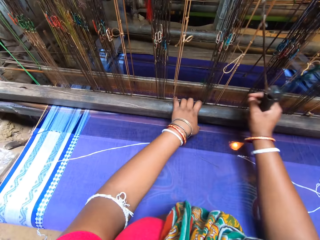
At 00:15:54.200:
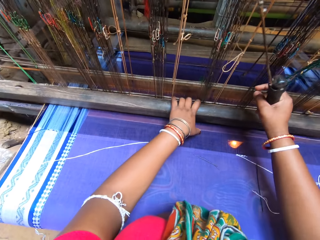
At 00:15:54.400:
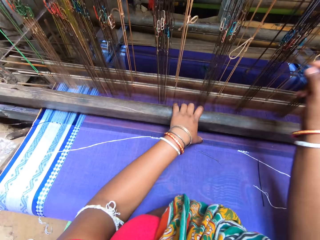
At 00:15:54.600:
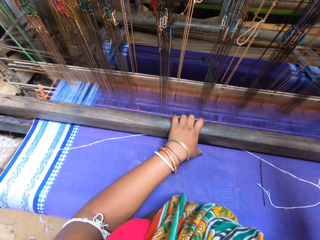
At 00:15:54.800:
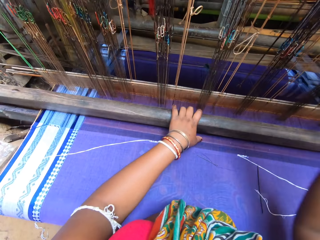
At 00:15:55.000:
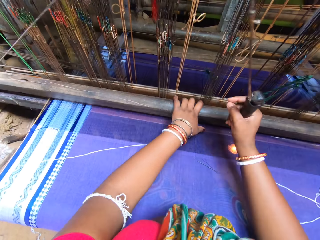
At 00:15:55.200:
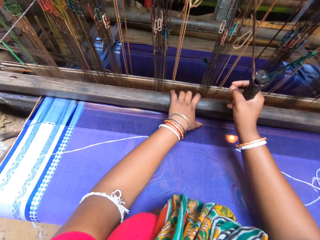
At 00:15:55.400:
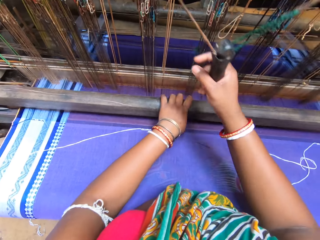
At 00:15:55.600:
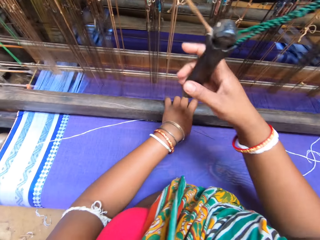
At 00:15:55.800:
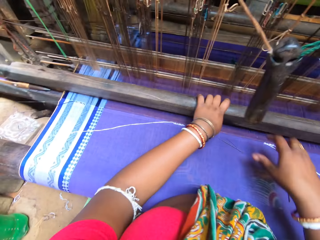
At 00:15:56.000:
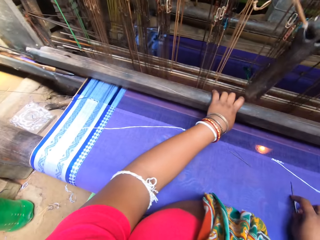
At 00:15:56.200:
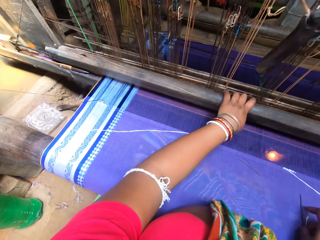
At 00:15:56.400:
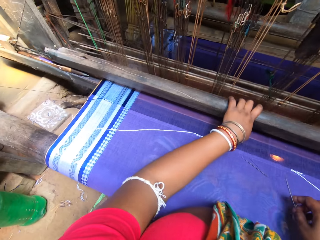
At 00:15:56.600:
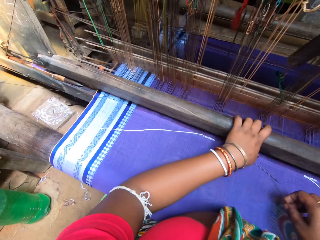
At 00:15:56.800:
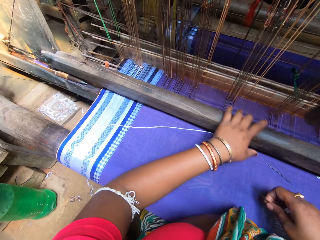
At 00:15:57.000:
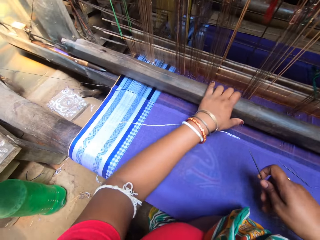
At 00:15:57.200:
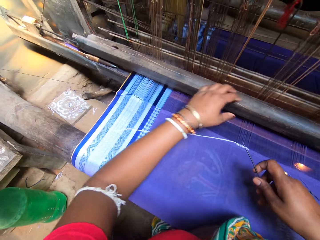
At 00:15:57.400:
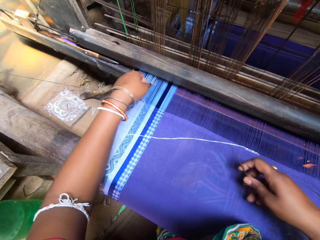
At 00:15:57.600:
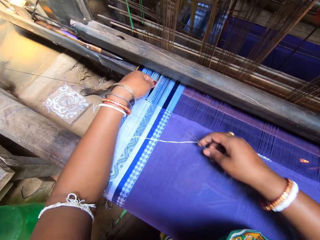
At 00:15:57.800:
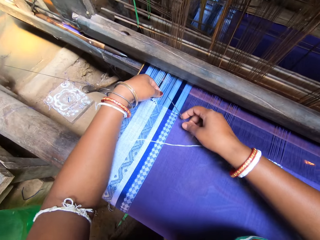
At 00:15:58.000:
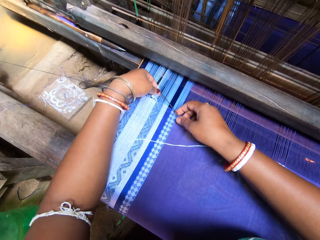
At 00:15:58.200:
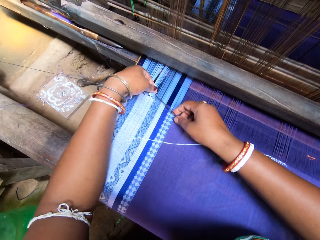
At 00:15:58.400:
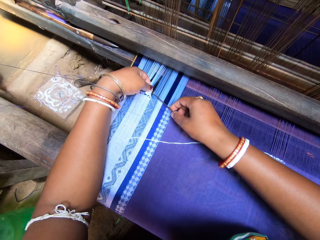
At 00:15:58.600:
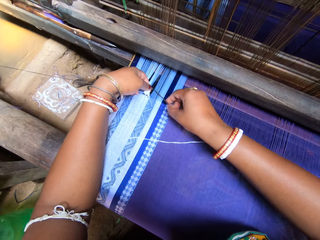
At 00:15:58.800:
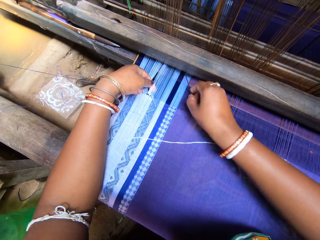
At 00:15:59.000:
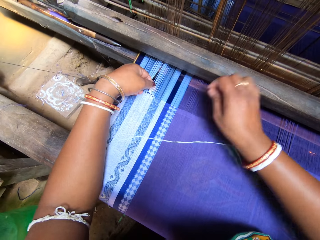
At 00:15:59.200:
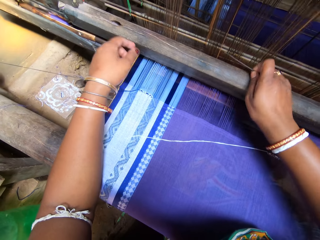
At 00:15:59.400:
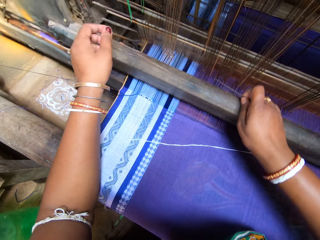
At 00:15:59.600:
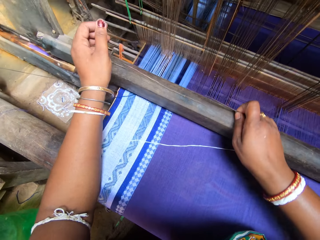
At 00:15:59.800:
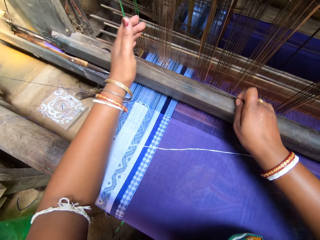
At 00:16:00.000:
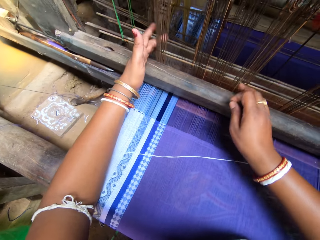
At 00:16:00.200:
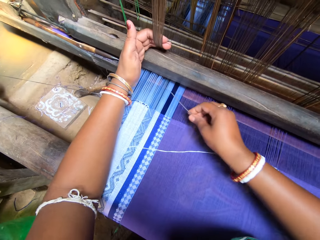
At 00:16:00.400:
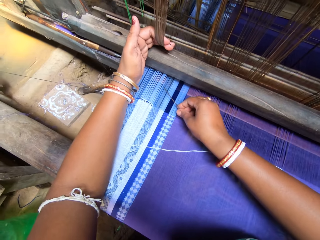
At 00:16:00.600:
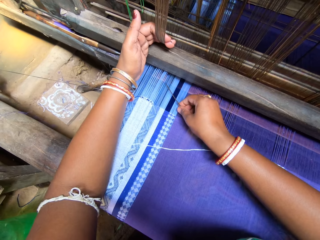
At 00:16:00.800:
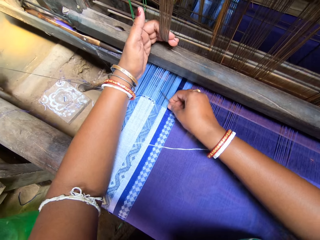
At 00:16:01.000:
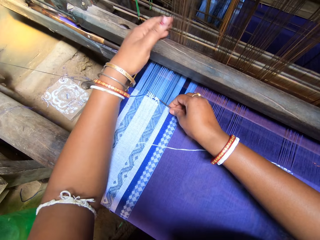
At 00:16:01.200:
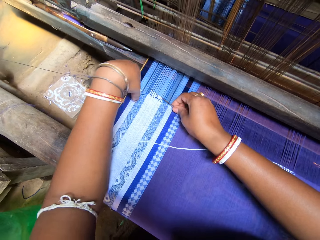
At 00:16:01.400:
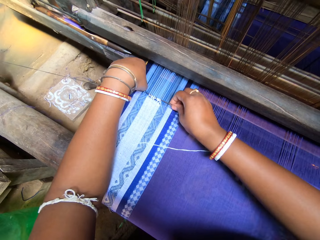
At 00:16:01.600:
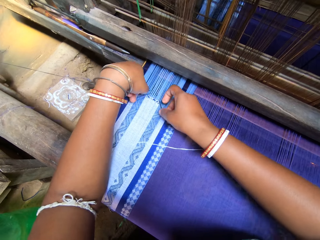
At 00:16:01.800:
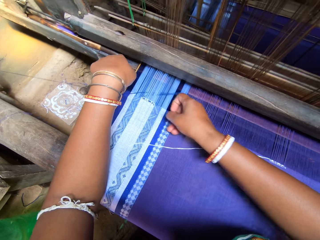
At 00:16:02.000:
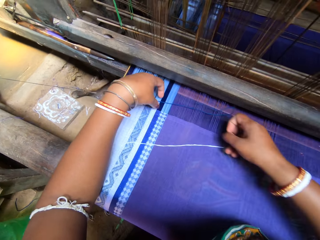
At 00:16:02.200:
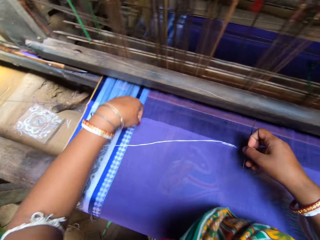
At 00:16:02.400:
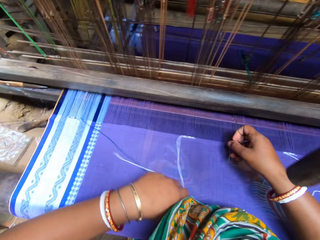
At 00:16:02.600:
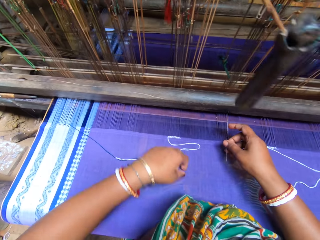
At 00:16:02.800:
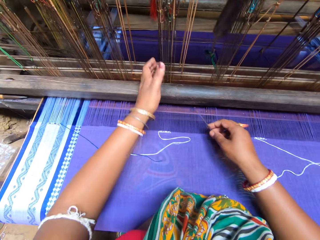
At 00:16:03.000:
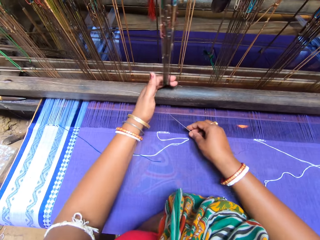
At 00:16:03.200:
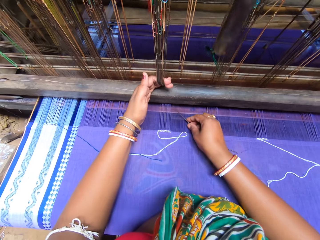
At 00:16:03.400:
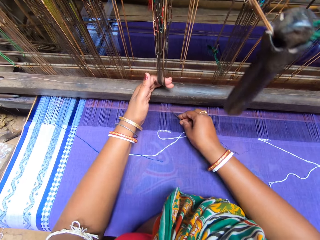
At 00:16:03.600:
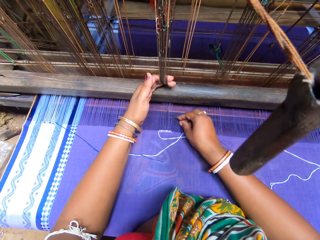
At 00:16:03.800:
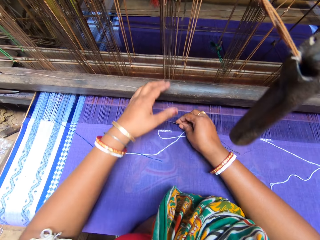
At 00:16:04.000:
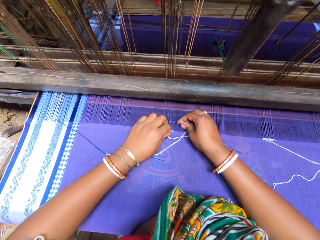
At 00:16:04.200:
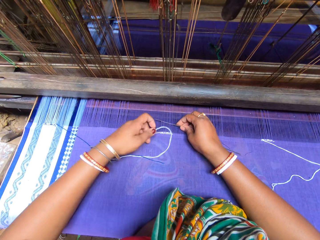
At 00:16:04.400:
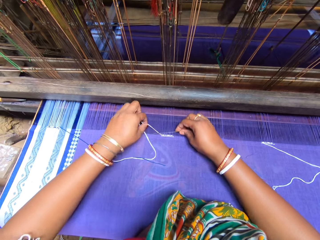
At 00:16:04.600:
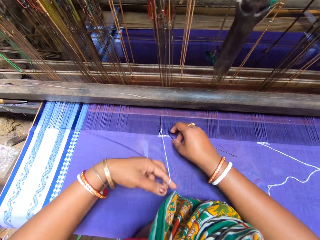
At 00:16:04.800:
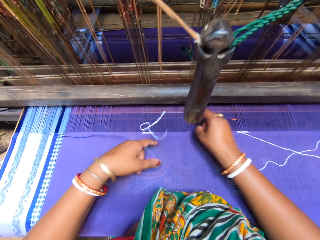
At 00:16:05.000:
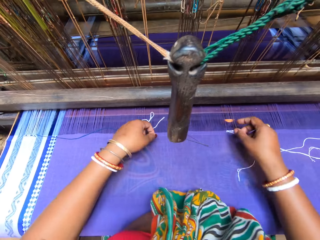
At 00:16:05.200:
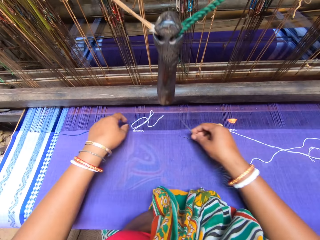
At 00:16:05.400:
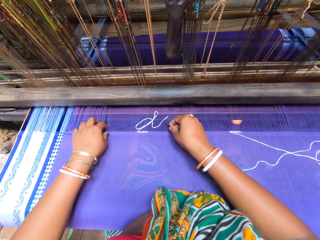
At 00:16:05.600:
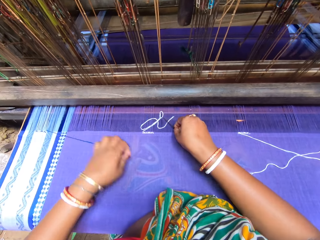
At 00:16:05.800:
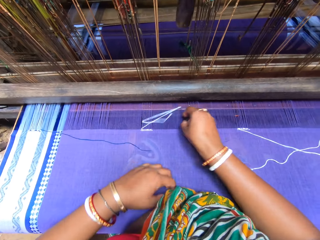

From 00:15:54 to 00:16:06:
The camera wearer sews with hands.

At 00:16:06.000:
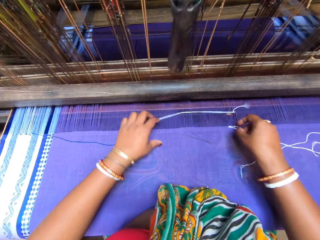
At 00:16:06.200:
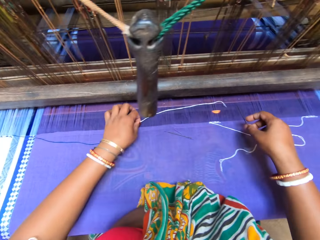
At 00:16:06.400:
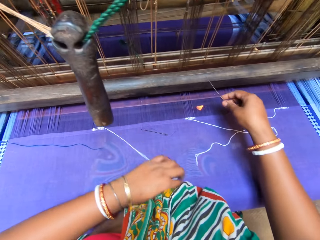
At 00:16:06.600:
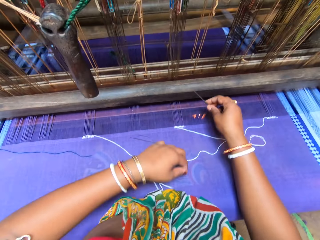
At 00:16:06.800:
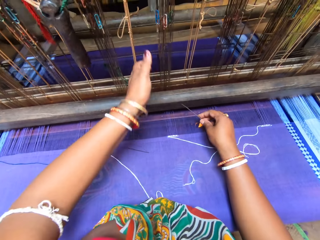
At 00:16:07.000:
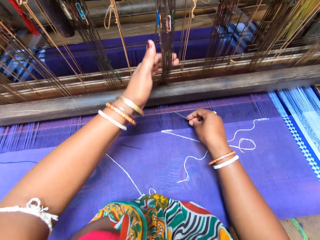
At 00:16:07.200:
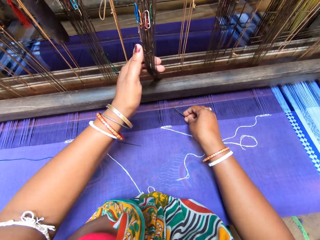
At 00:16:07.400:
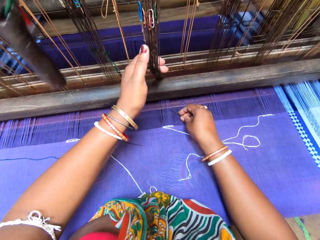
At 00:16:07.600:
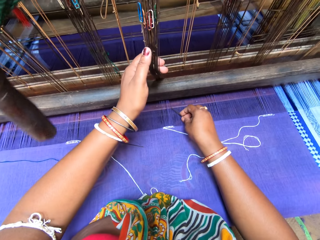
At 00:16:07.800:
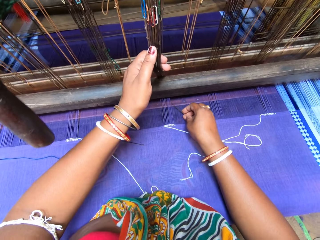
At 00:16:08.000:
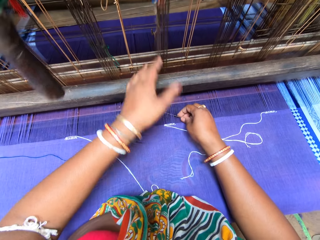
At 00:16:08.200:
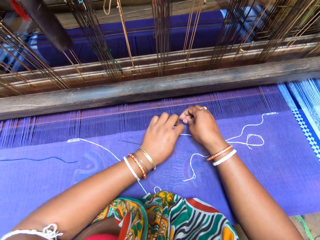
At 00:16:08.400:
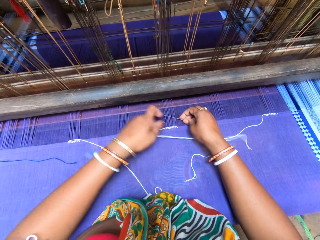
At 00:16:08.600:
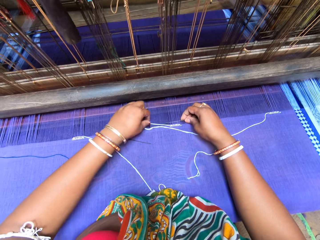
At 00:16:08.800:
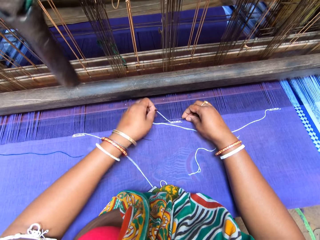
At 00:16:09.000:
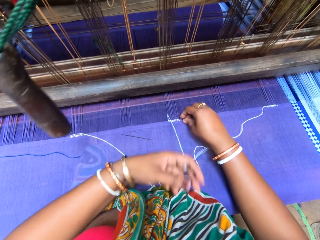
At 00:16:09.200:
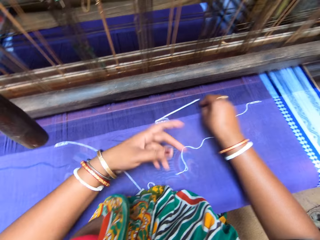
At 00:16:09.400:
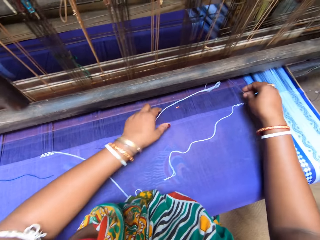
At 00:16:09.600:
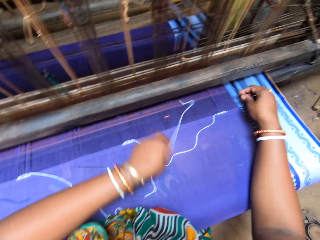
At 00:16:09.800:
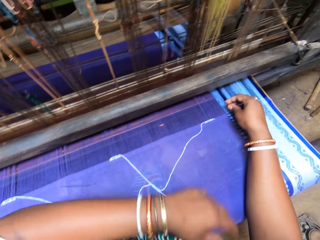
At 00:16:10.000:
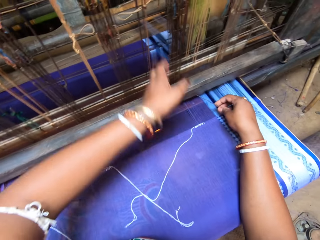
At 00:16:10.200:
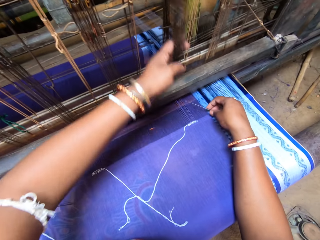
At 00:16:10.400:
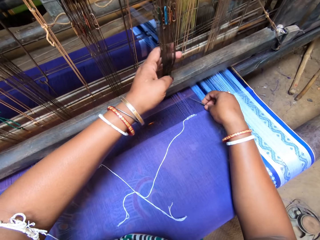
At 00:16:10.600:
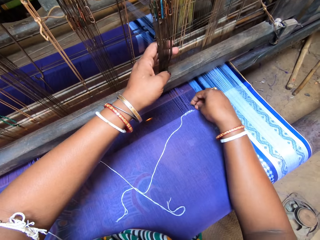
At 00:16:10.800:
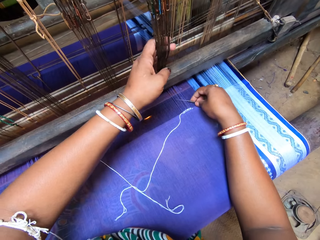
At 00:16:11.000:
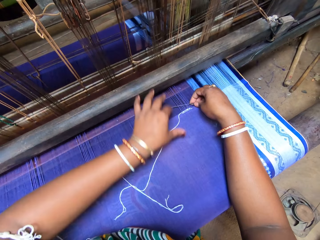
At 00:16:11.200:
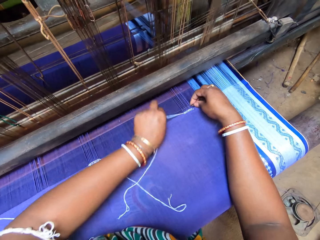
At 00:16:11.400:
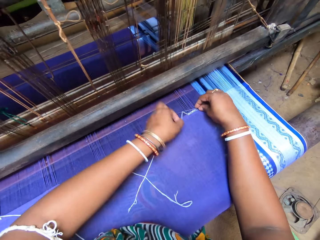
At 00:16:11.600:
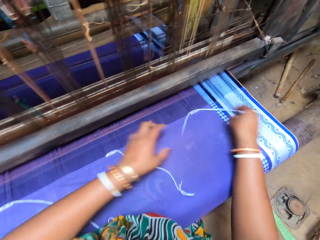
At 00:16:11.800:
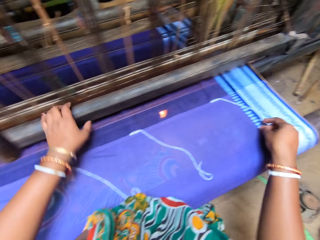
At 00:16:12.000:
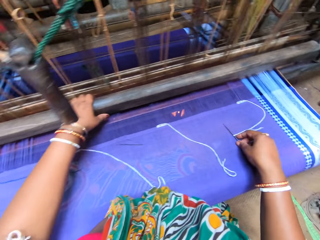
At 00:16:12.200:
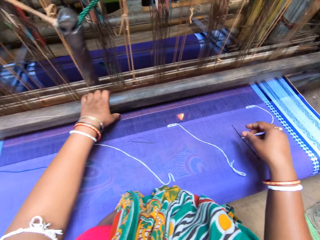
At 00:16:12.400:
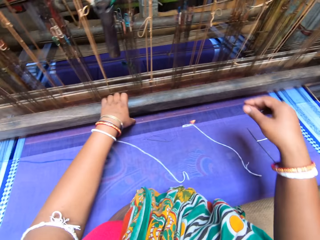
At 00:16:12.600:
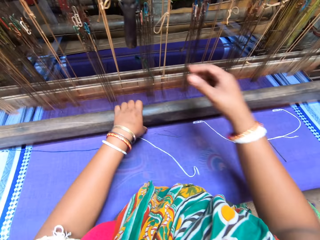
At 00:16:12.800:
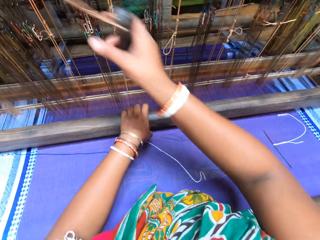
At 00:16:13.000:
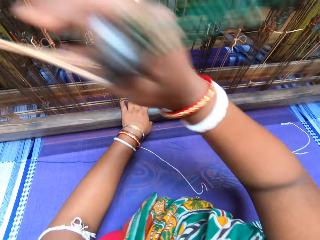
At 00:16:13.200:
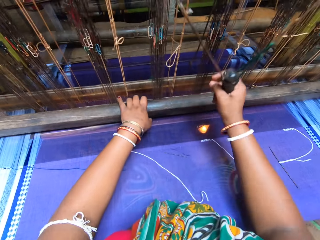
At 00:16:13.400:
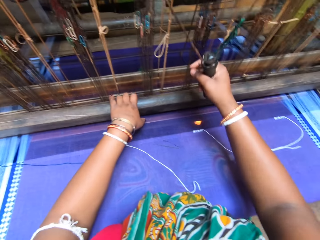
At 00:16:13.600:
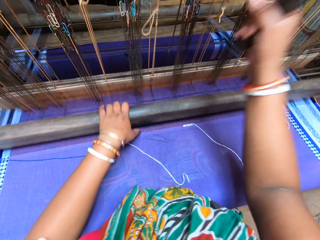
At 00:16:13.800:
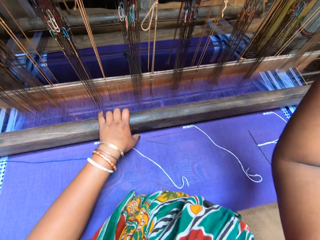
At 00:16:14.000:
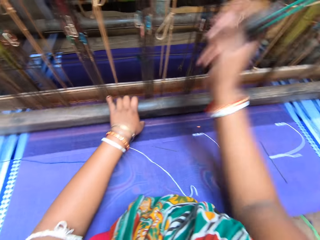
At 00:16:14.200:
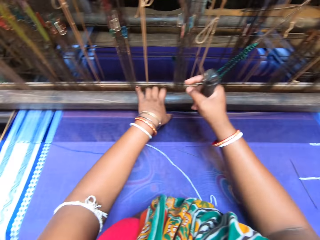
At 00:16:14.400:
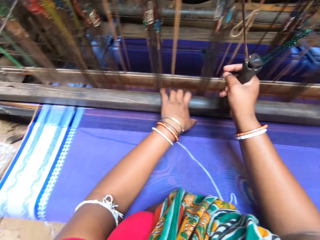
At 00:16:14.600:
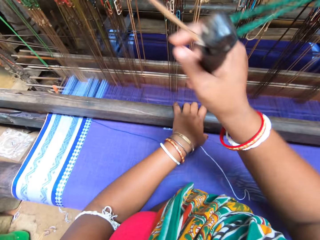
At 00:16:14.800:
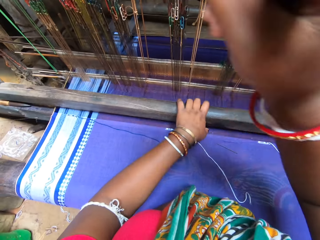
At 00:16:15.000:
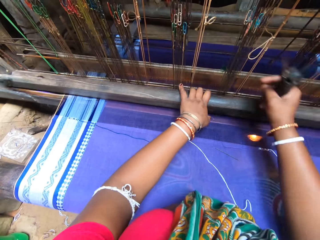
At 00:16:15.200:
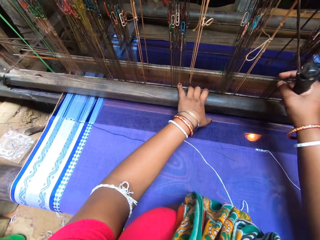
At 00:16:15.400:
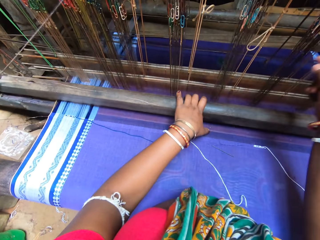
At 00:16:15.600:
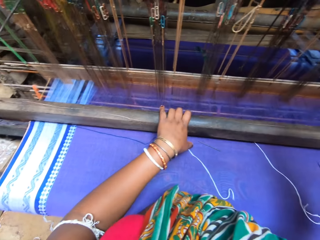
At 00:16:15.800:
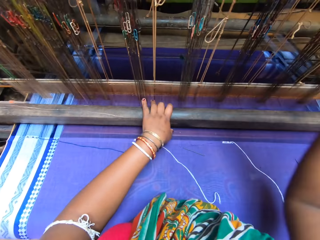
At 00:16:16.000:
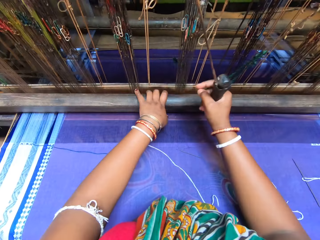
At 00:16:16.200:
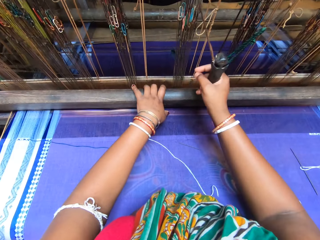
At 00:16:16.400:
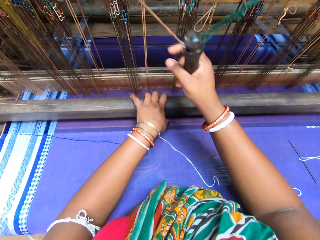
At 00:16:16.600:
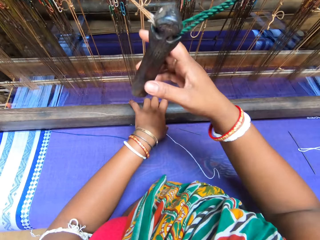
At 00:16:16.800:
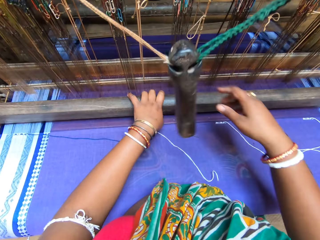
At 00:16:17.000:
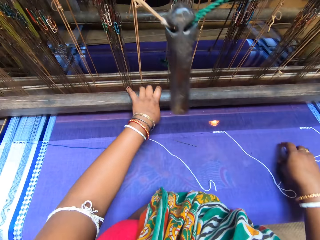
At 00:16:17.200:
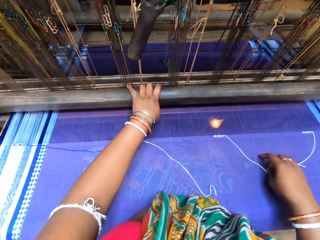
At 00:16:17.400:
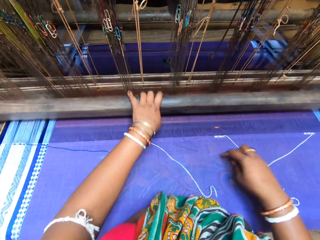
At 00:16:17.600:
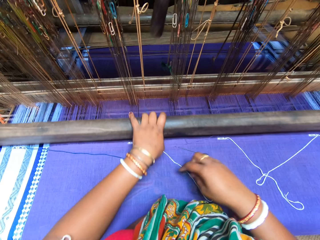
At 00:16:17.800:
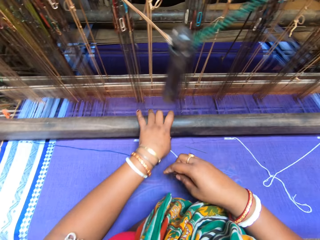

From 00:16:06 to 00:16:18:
The camera wearer sews with the sewing machine.
